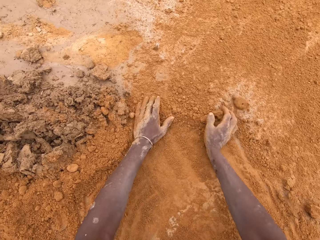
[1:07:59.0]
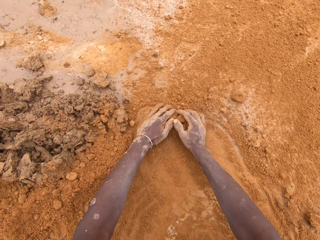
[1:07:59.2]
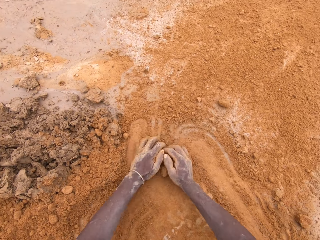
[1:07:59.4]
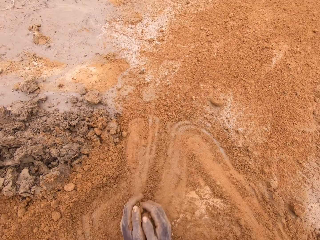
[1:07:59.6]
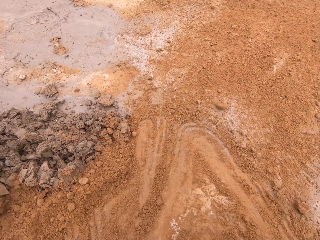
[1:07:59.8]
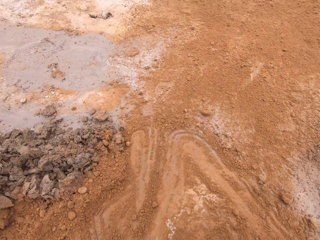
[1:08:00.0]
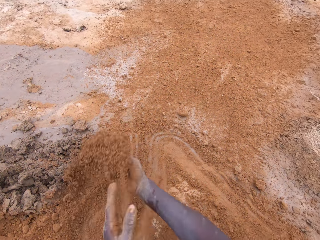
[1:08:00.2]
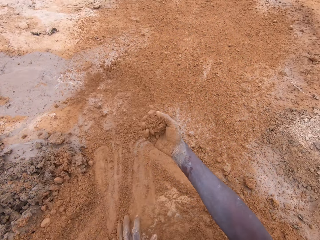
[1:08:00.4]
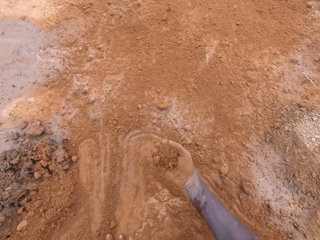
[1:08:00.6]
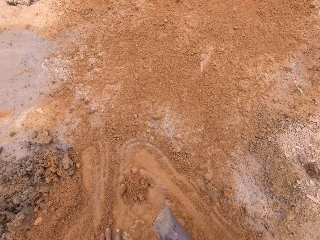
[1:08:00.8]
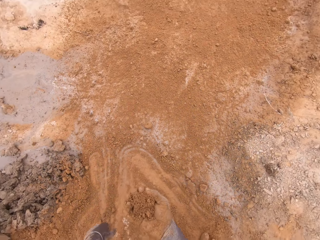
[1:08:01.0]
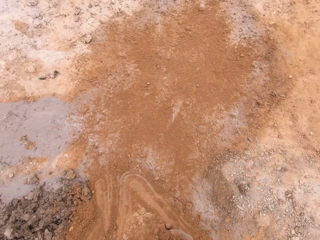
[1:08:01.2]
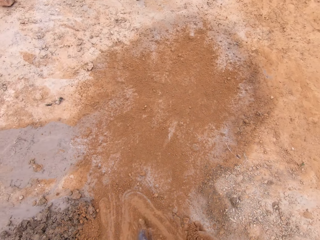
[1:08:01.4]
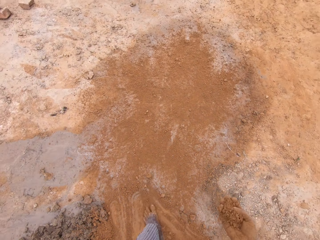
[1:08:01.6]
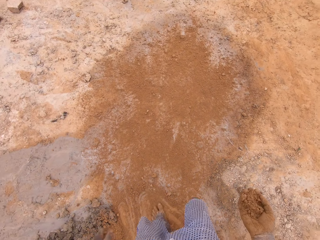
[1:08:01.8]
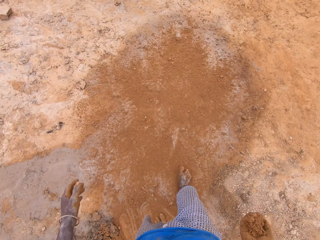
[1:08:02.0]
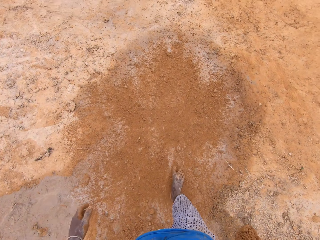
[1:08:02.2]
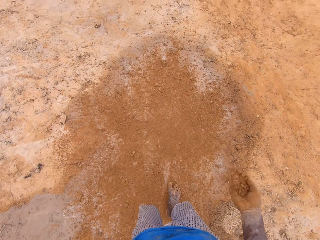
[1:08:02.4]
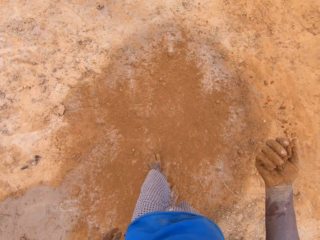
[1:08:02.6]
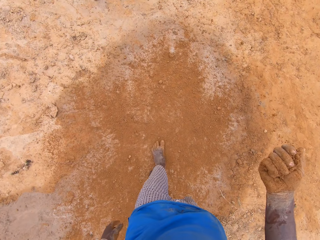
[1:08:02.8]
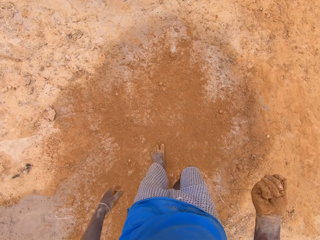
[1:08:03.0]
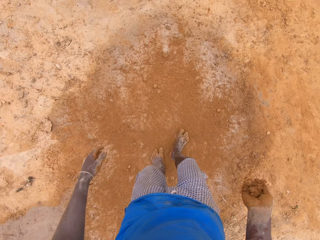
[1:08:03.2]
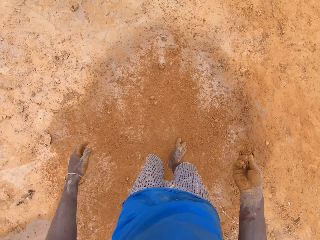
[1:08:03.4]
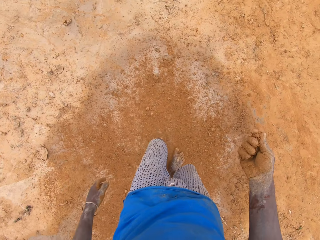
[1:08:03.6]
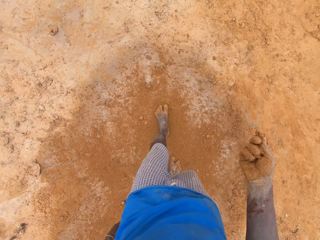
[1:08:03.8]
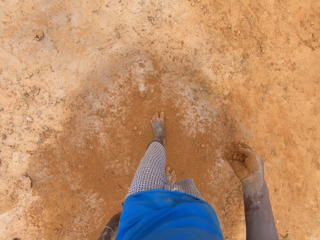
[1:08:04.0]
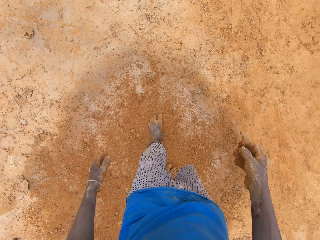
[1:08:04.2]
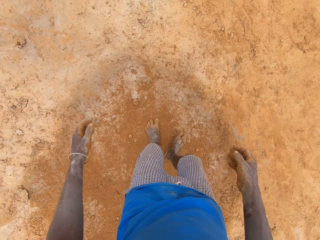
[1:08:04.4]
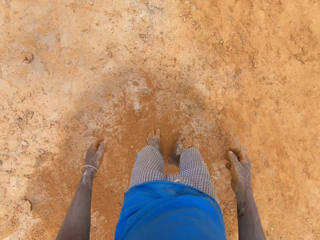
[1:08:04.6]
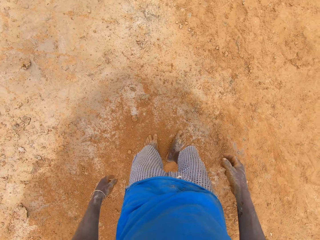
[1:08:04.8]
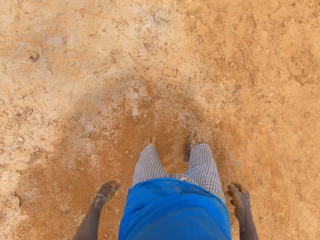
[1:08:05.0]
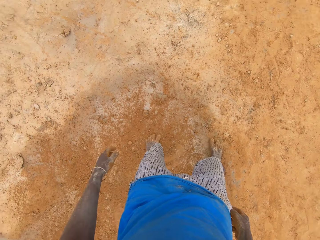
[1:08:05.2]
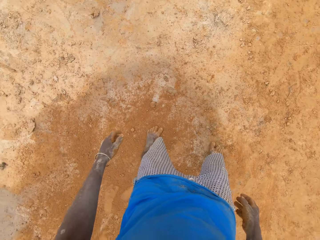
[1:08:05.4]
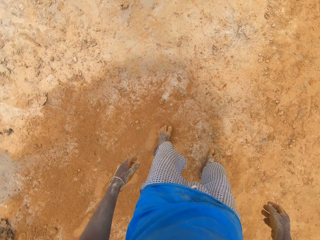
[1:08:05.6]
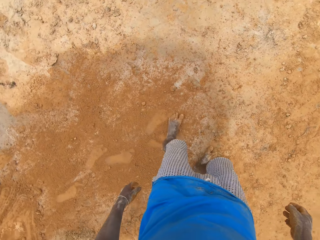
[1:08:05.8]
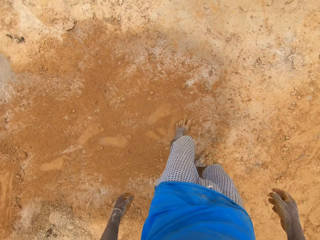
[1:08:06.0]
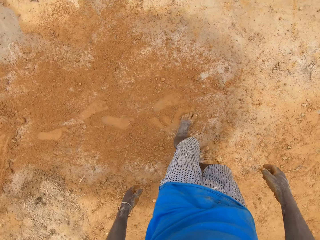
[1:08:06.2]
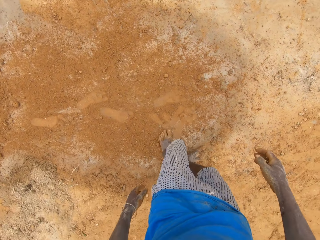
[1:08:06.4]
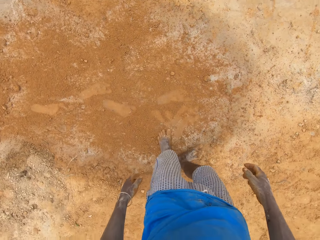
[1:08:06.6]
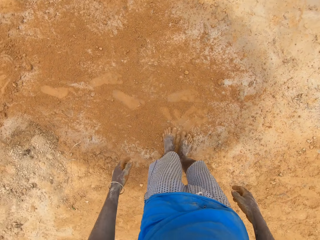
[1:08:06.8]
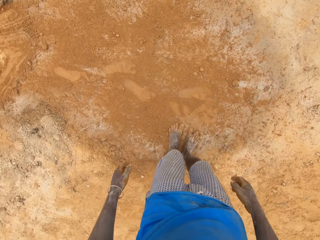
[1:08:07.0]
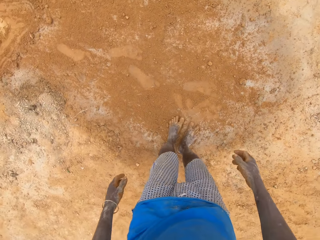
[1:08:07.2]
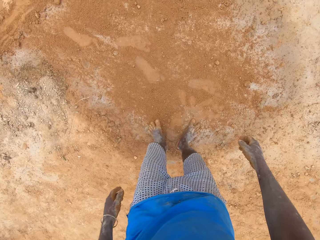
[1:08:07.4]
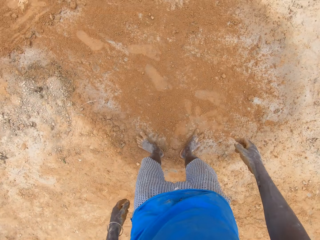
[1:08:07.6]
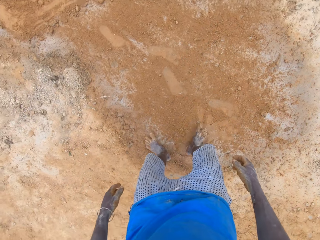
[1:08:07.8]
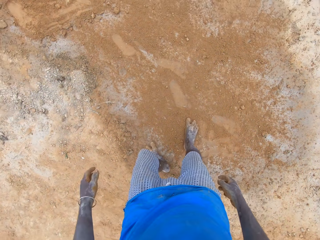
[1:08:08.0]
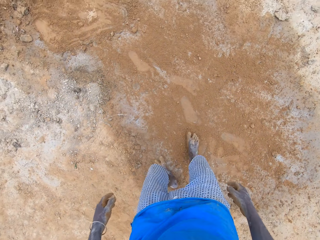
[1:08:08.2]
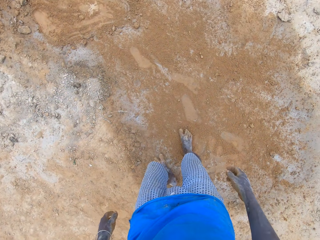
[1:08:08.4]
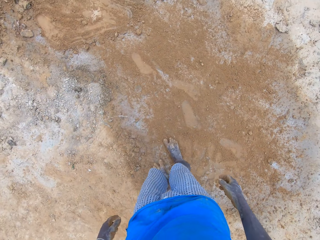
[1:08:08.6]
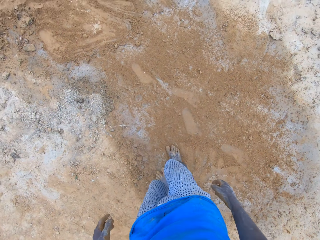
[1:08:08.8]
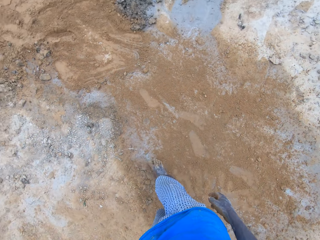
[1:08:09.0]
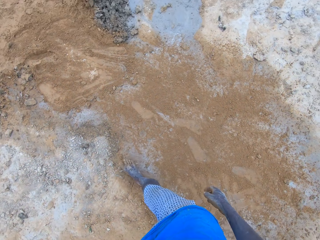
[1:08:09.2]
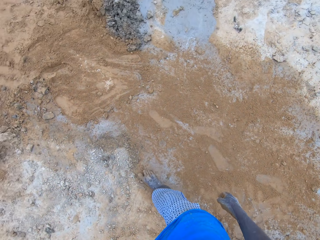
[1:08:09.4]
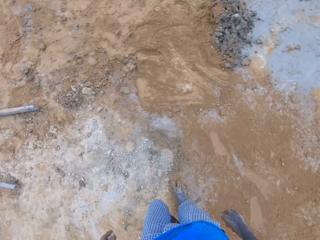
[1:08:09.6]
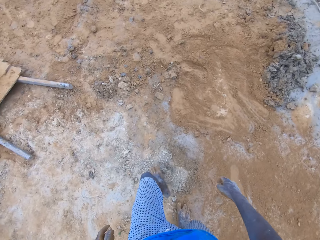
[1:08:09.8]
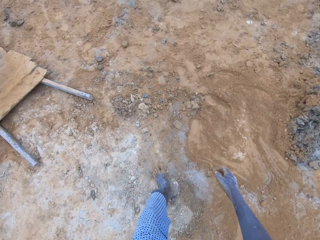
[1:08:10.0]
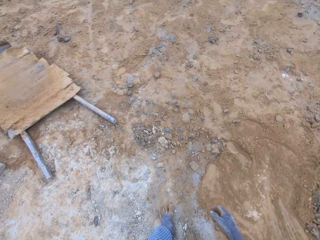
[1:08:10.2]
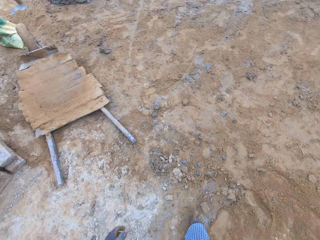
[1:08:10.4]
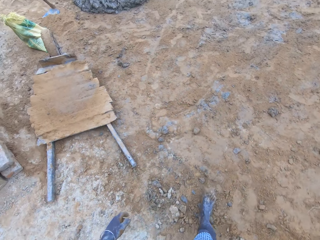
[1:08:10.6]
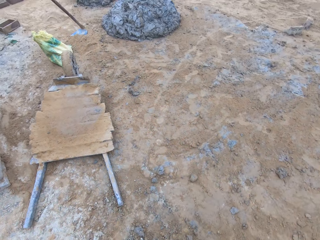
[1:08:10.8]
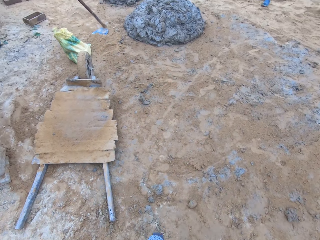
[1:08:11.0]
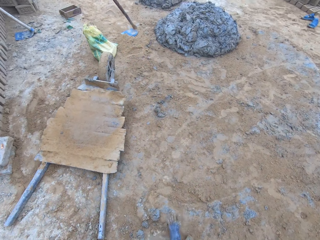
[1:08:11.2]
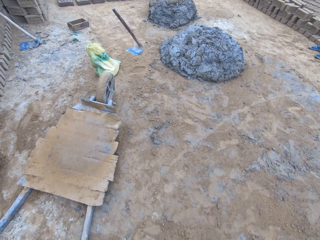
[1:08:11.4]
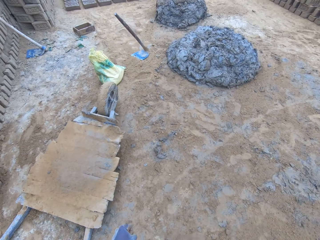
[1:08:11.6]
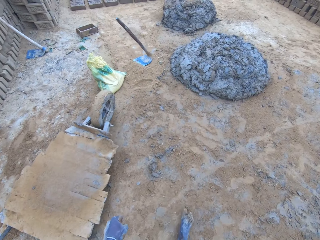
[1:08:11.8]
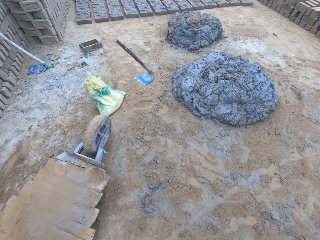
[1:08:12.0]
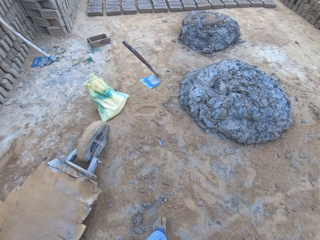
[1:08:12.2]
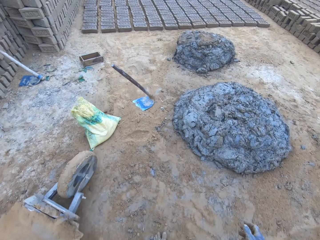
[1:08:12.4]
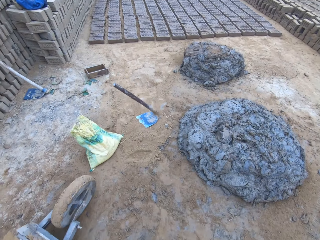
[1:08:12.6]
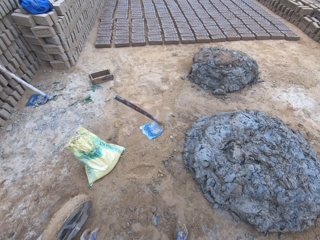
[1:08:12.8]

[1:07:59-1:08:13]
The camera wearer holds the soil. They drop the soil. They step around. They walk around.

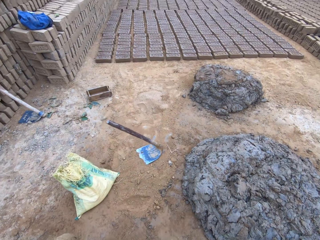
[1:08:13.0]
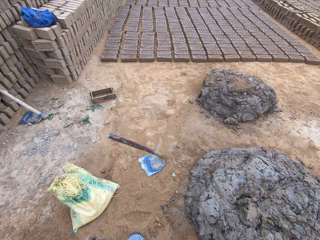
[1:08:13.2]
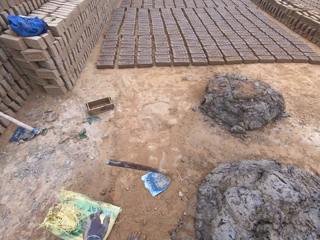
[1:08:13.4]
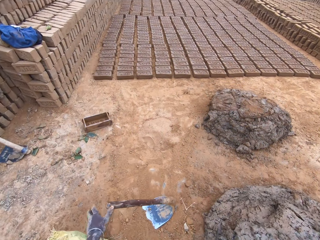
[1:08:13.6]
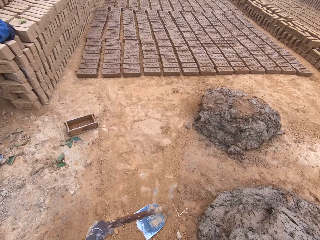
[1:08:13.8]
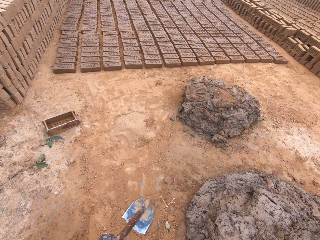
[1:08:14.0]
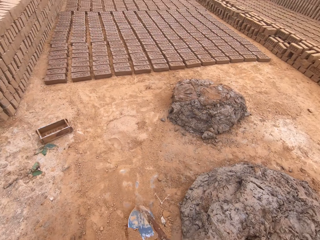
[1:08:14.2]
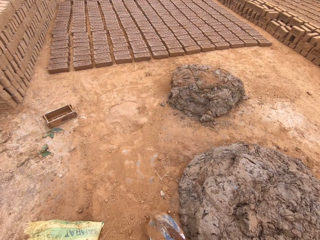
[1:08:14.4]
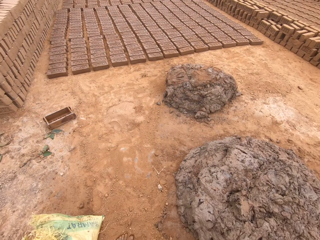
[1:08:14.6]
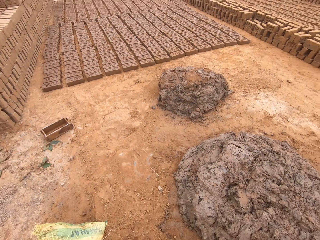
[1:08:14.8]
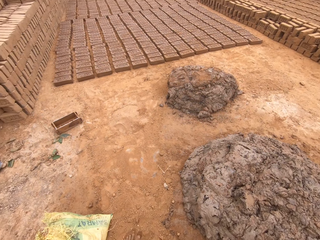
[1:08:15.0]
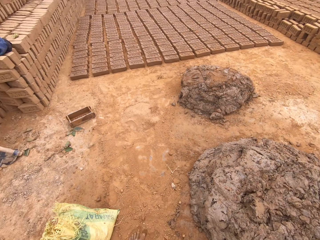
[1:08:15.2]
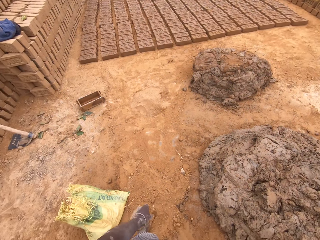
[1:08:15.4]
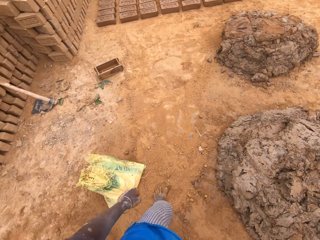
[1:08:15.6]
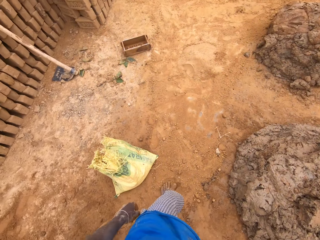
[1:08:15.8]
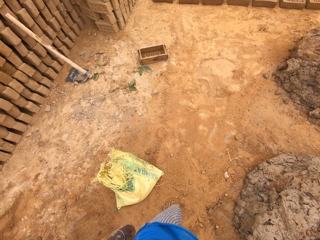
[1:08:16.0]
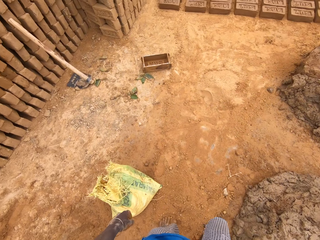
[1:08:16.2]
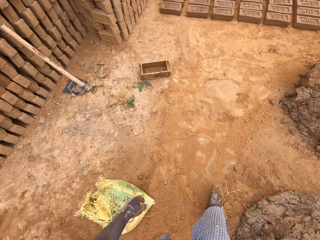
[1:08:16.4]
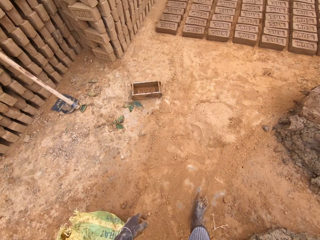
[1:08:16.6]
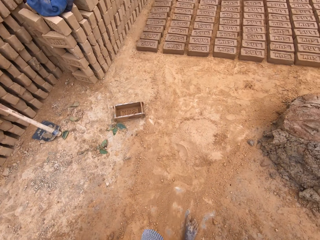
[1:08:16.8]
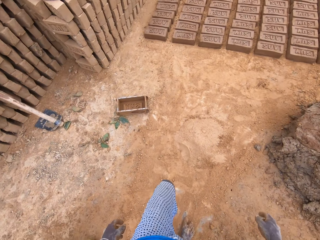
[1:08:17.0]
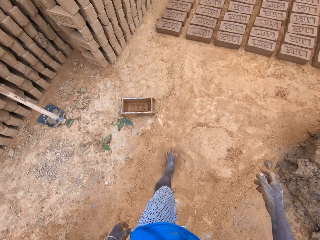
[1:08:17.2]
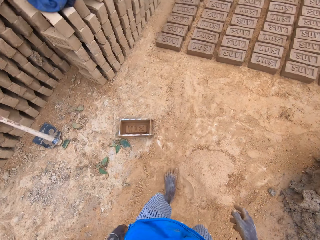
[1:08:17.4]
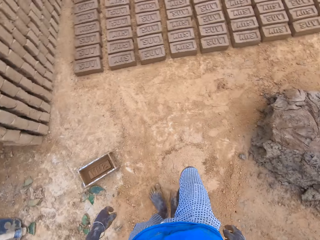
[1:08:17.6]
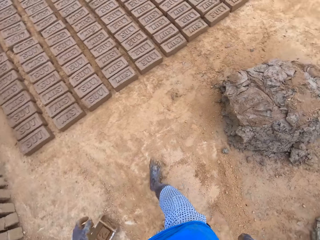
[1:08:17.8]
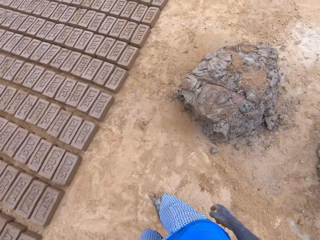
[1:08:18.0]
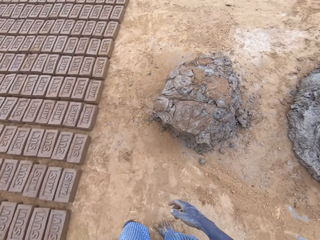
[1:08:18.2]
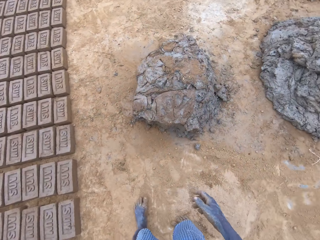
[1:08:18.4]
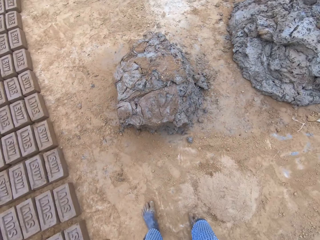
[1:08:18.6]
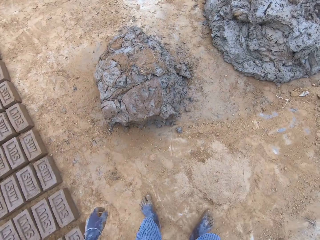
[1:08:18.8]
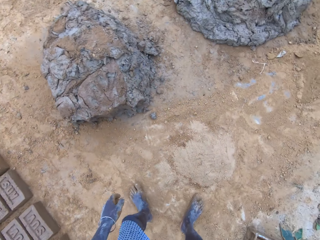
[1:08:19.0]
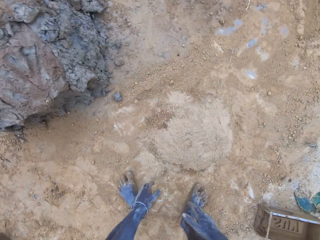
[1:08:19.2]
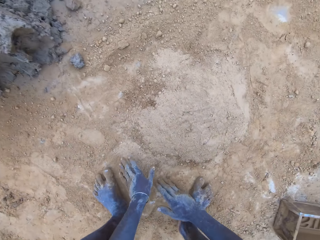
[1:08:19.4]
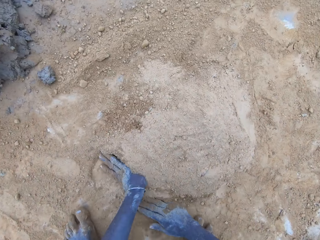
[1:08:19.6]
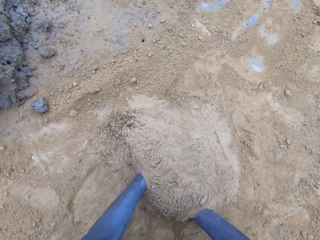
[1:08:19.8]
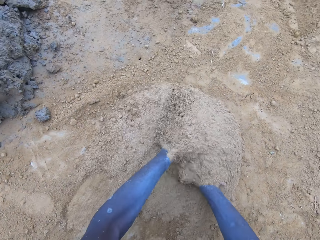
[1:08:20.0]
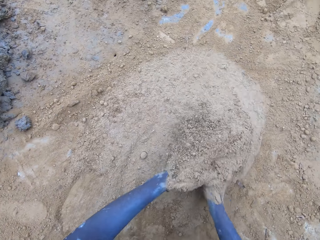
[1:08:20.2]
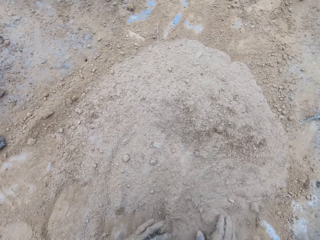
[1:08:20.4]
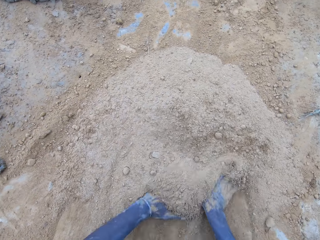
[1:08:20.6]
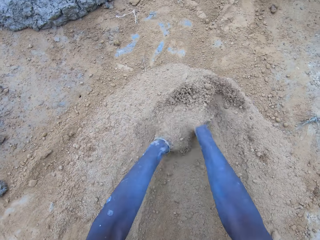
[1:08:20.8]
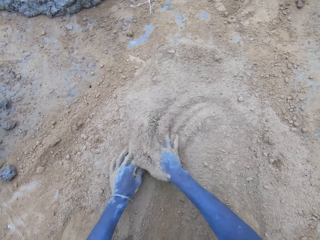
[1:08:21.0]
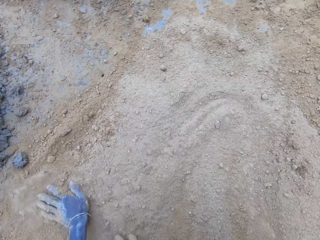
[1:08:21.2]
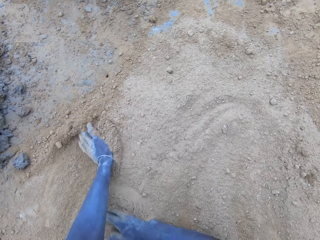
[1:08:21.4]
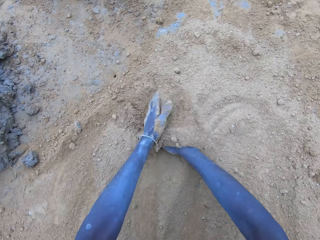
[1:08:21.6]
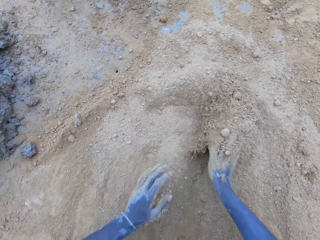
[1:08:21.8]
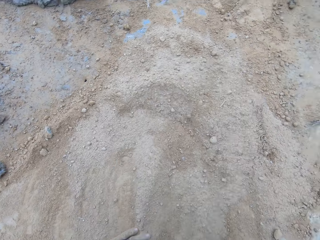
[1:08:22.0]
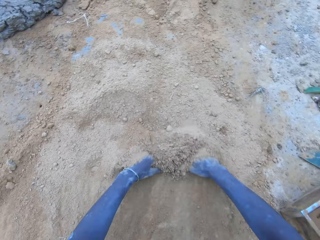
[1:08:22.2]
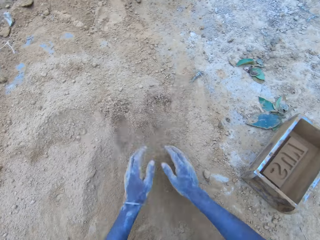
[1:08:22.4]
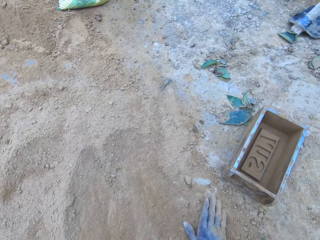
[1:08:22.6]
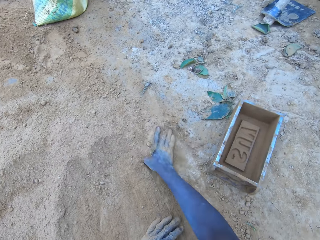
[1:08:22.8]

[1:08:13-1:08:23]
The camera wearer picks up and drops the hoe. They push the soil aside. They do something.
